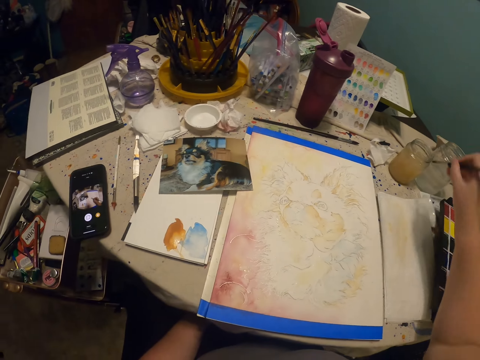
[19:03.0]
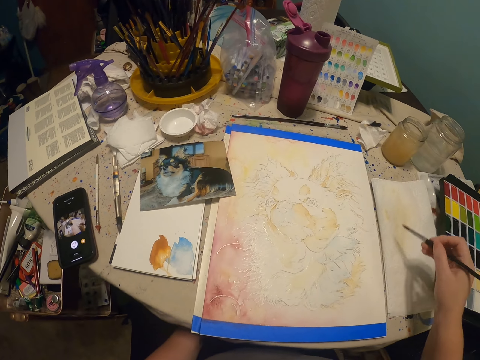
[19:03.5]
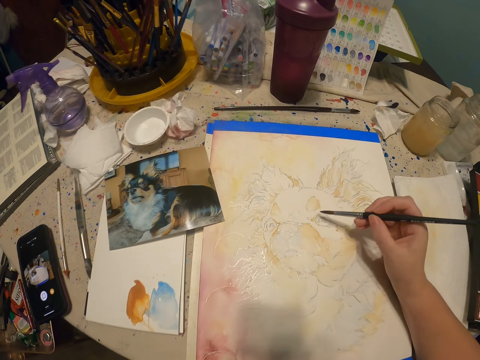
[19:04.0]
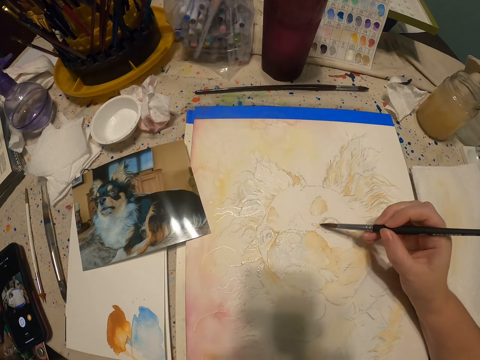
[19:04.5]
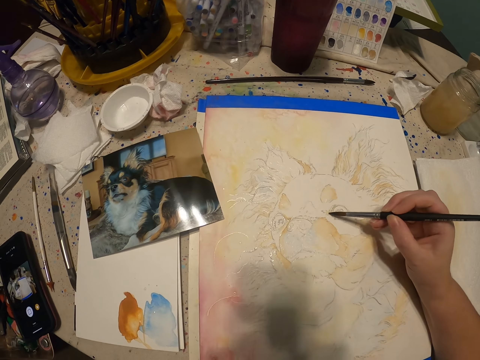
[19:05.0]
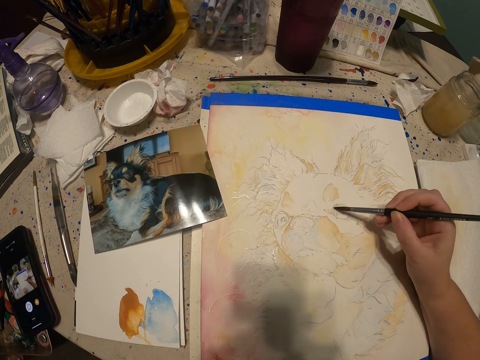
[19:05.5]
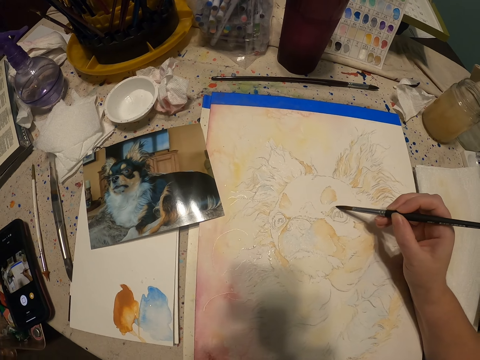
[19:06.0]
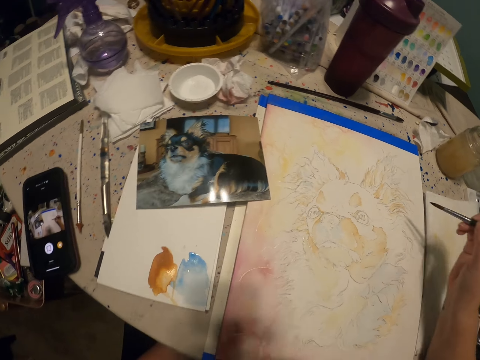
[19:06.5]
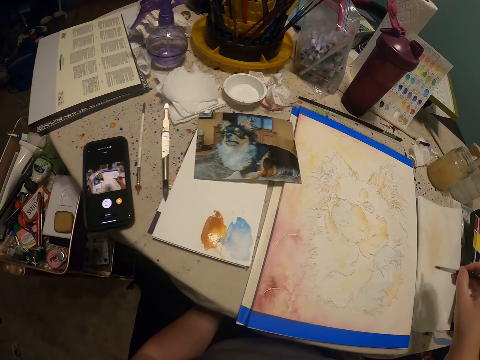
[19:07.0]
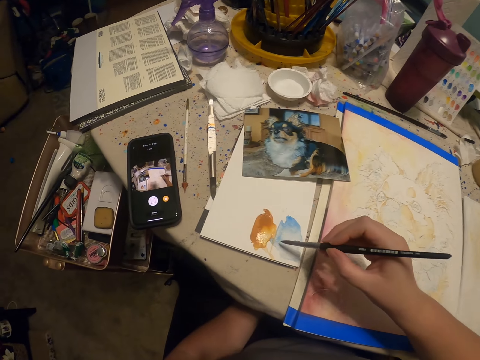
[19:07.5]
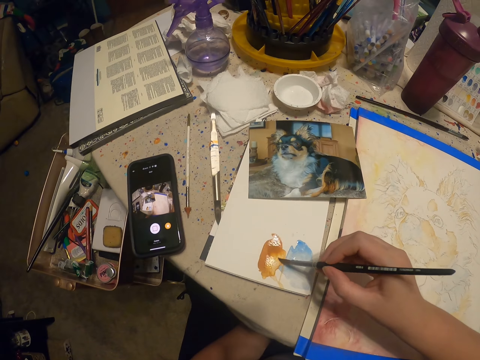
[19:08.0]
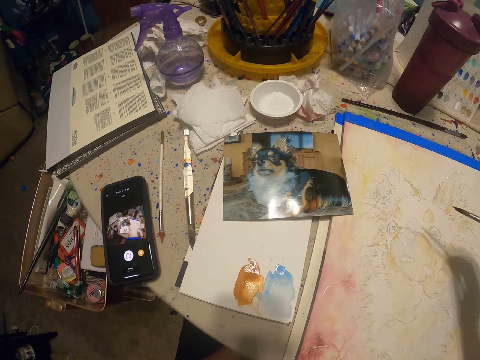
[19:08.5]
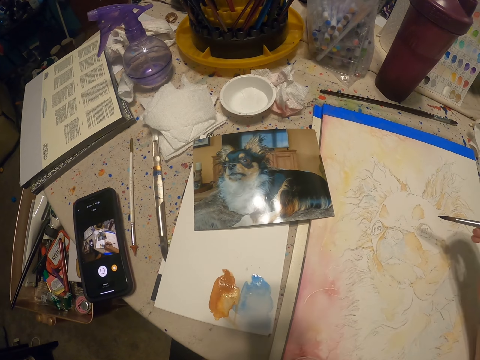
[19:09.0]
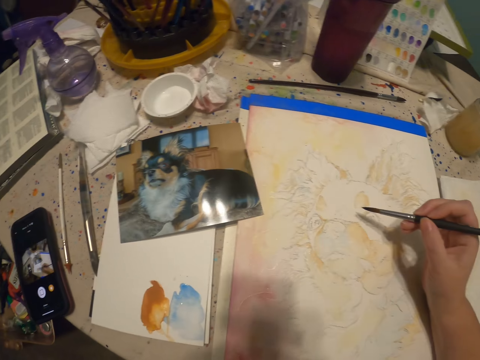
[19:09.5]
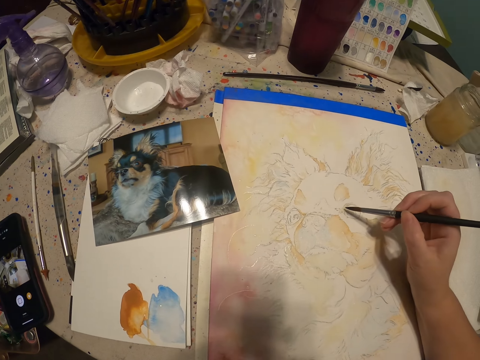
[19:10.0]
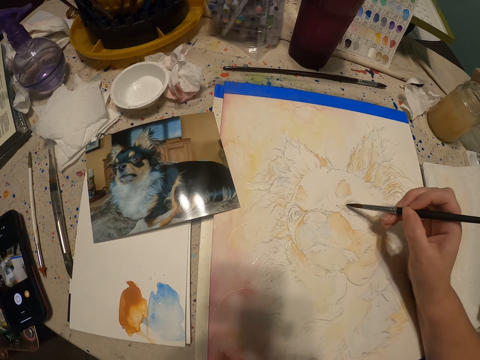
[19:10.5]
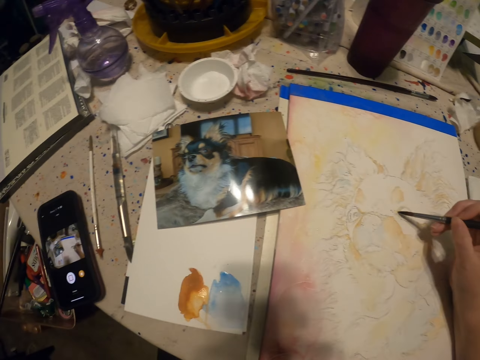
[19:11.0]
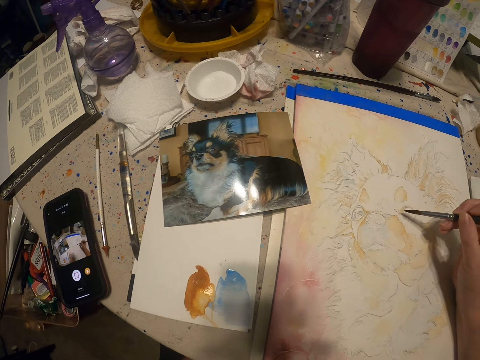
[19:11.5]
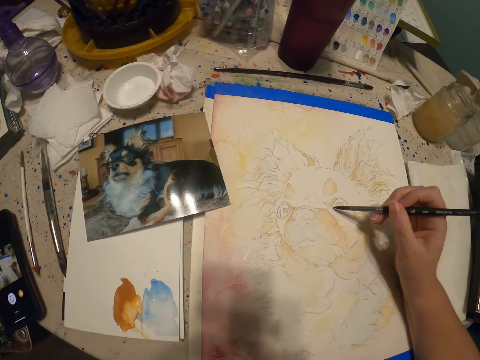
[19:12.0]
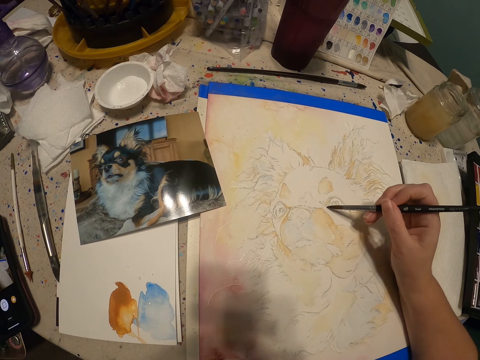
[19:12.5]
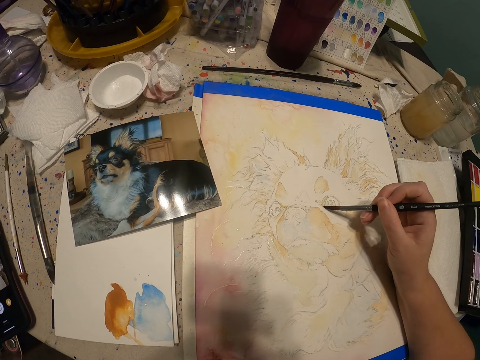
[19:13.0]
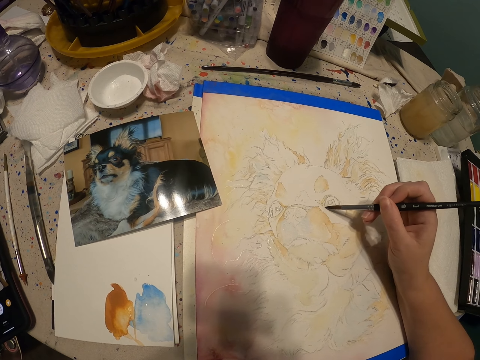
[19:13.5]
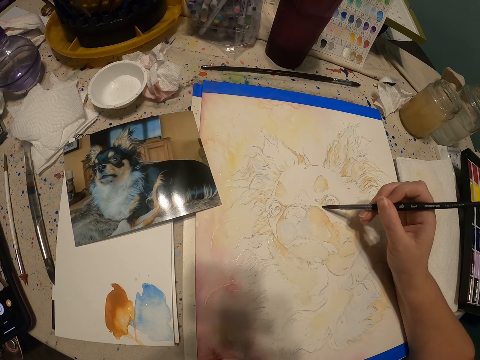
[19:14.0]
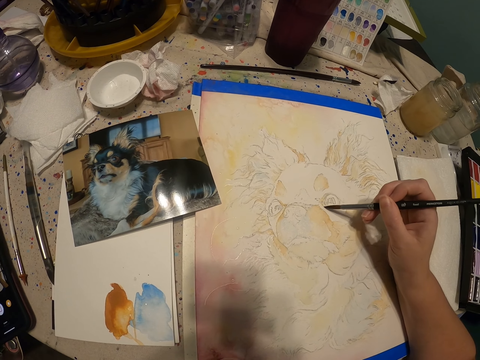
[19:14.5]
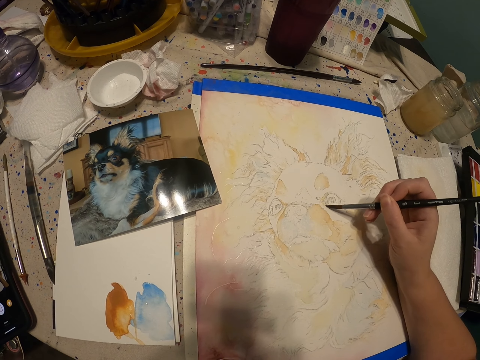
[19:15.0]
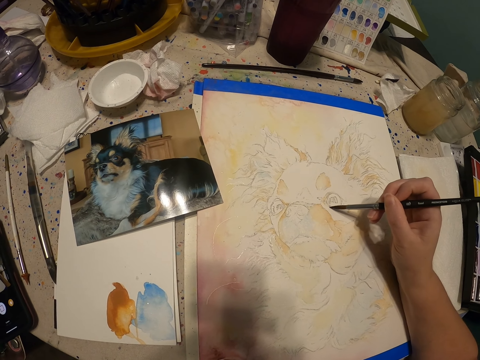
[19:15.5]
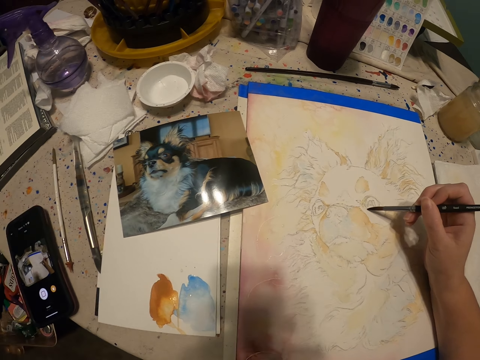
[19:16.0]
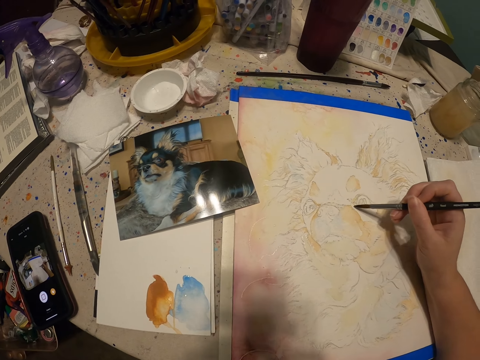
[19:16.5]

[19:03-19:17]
The camera wearer dips the paint brush into something. They scrape off excess paints from the brush. They paint a drawing. They scrape off excess paints from the brush. They pick a paint. They paint the drawing.

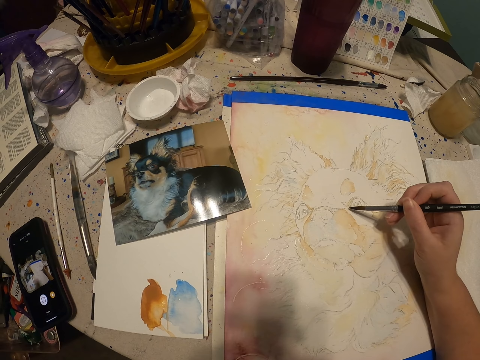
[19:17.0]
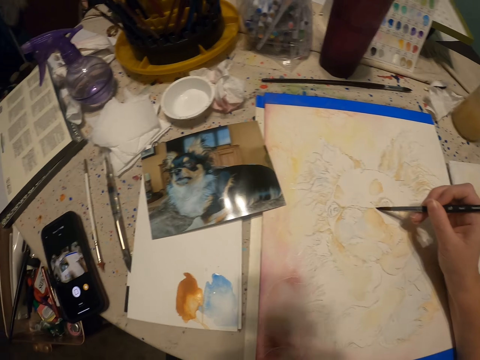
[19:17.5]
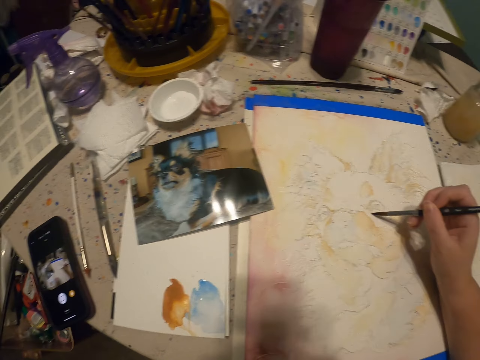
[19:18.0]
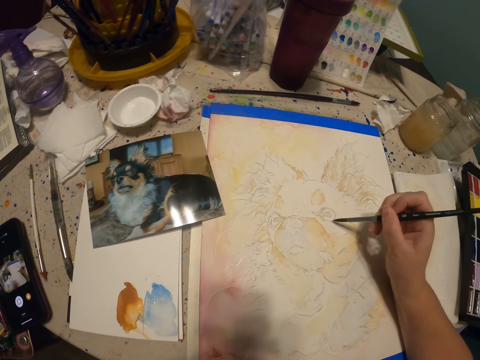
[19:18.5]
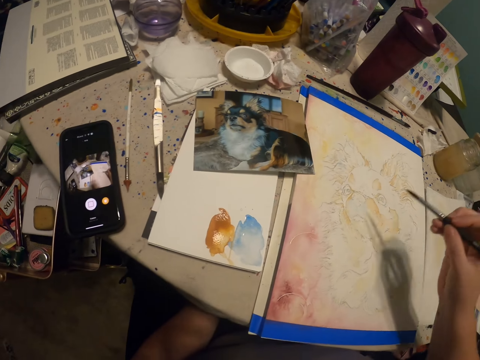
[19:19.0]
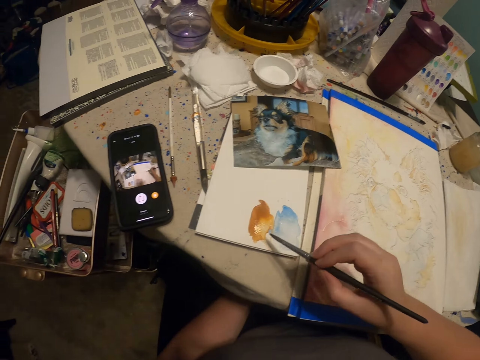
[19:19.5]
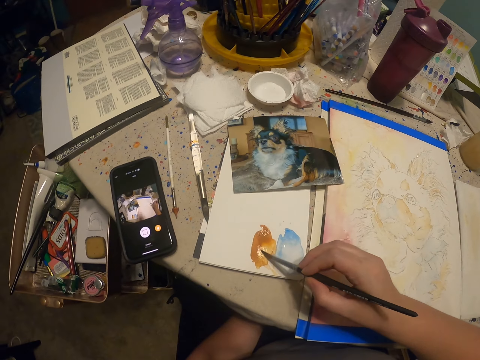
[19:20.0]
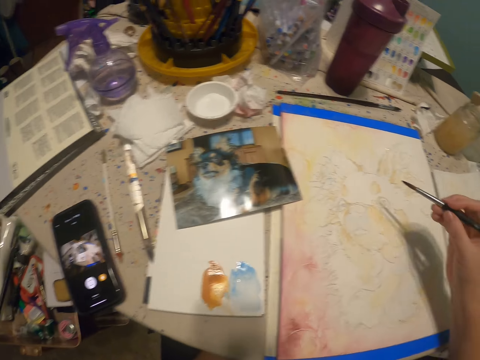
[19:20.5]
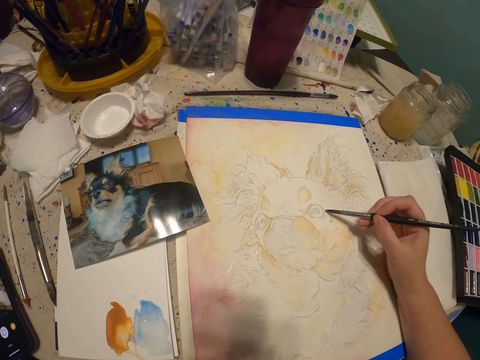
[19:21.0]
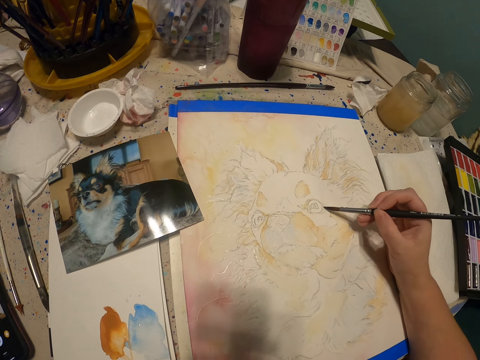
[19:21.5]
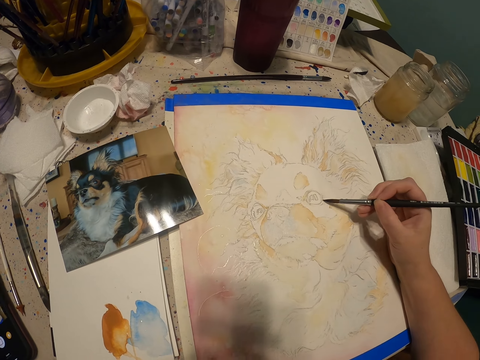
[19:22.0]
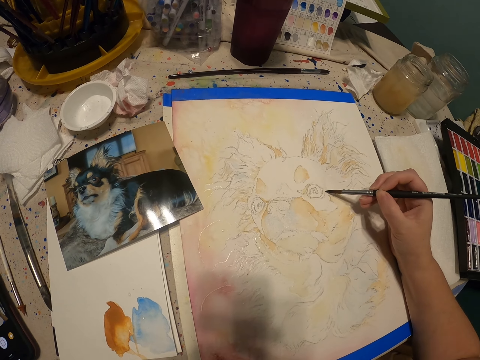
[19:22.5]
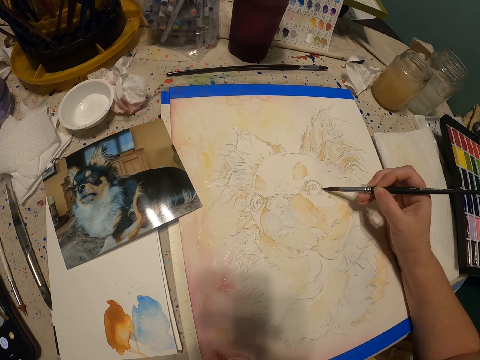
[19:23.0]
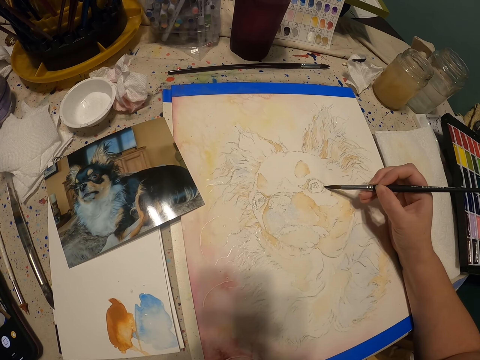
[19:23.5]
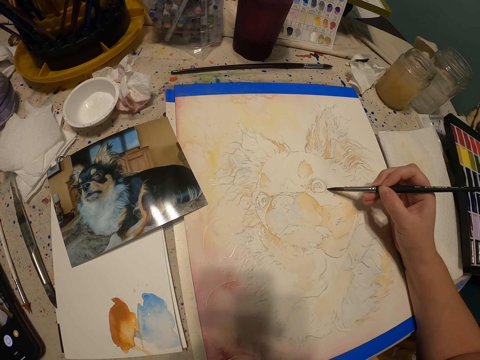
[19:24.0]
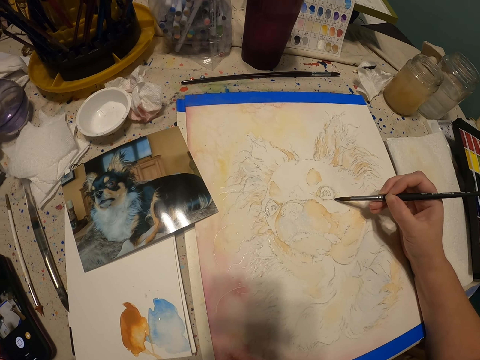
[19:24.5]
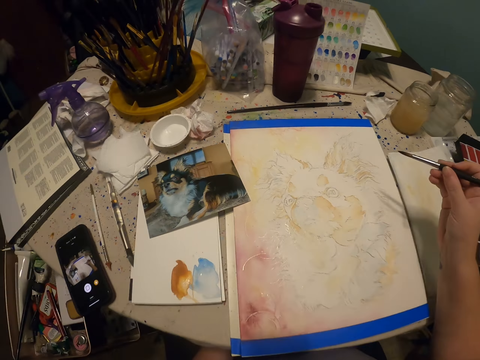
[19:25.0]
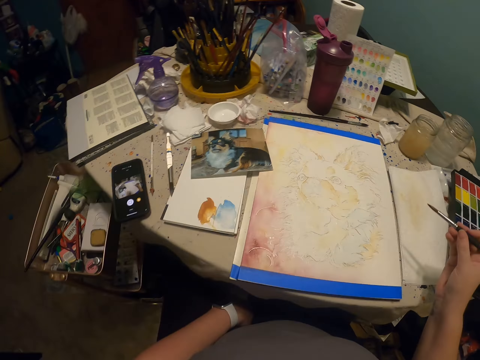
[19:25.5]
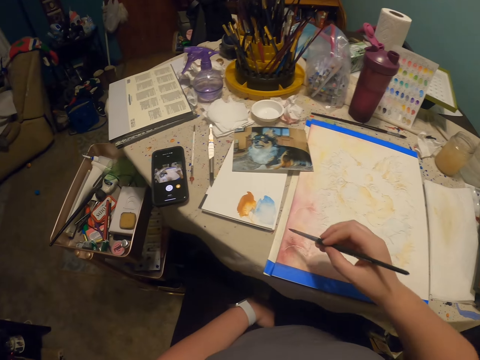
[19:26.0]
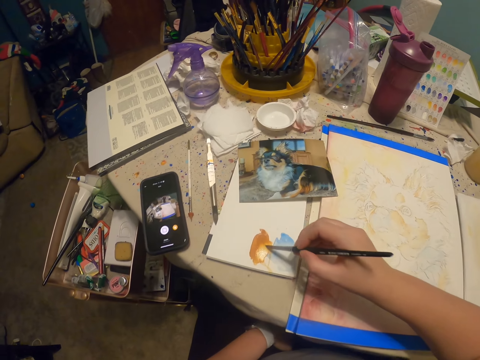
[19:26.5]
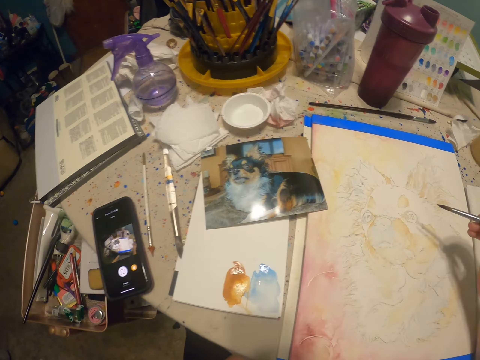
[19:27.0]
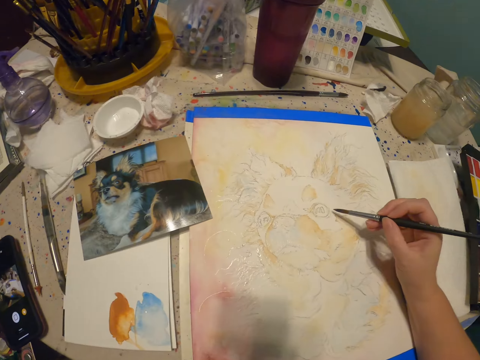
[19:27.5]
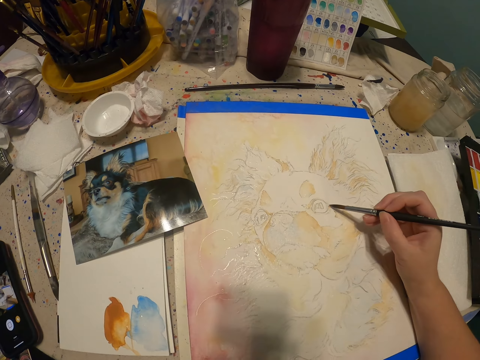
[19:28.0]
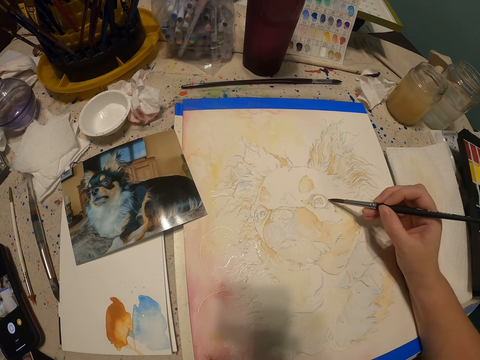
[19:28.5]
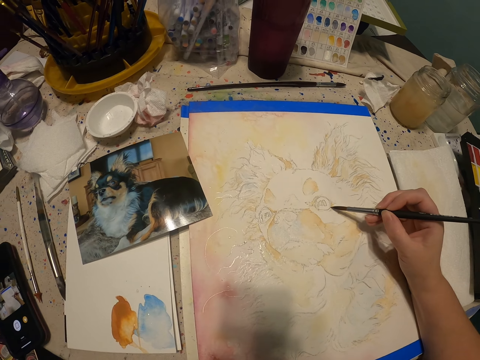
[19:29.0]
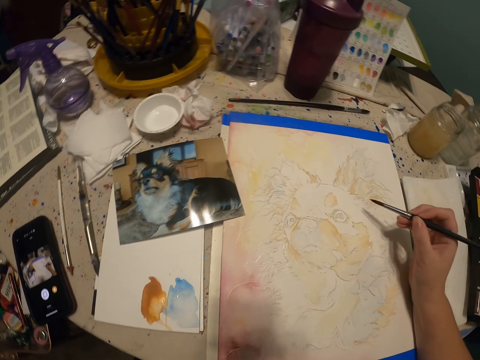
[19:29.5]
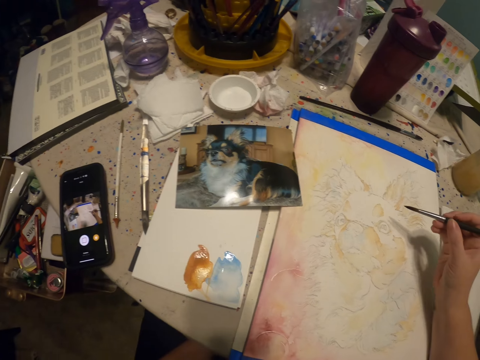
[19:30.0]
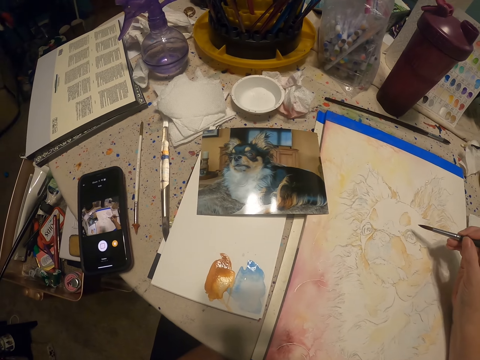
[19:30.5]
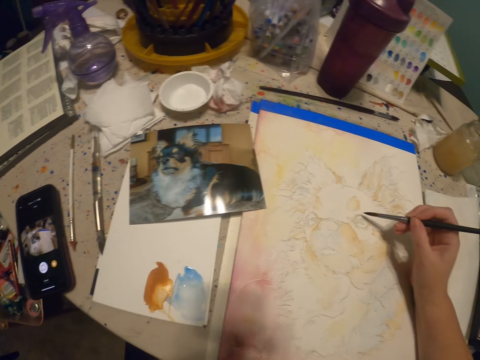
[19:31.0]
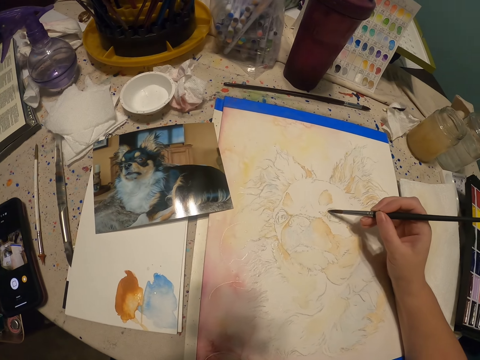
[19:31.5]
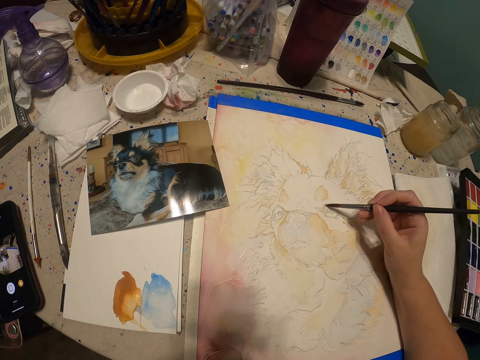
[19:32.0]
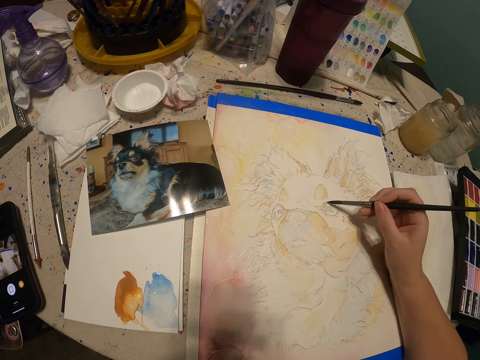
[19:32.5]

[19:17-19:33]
The camera wearer picks a paint. They paint a drawing. They pick the paint. They paint the drawing.
